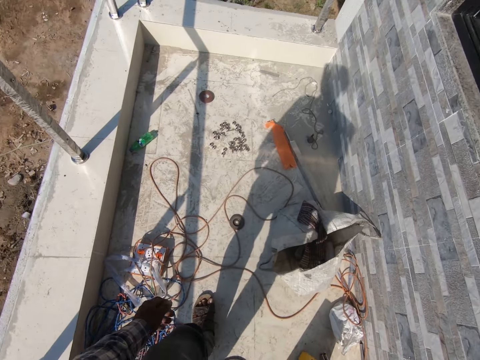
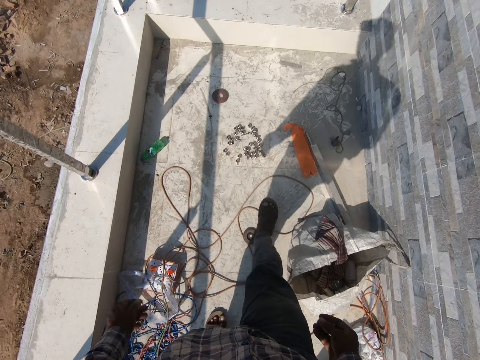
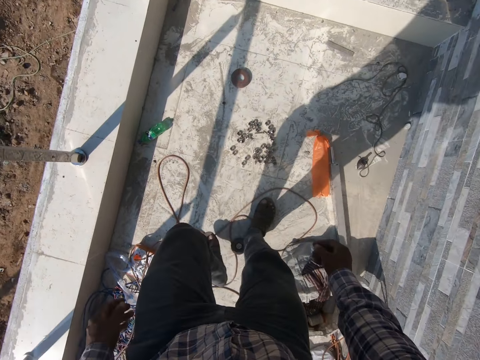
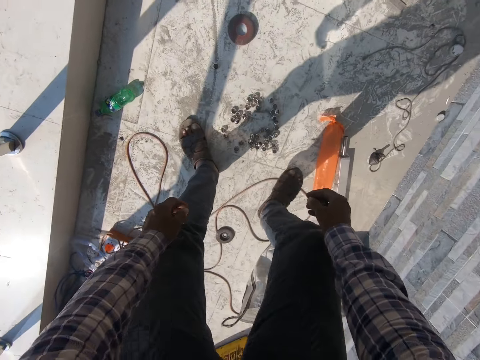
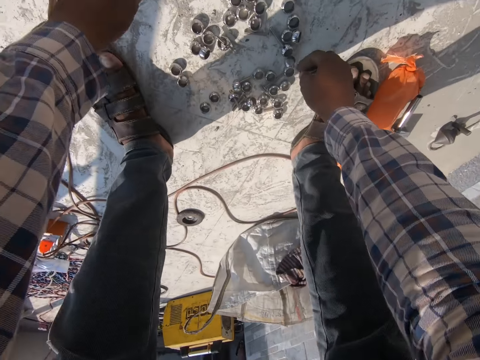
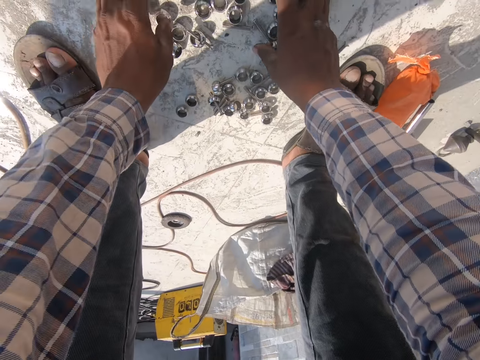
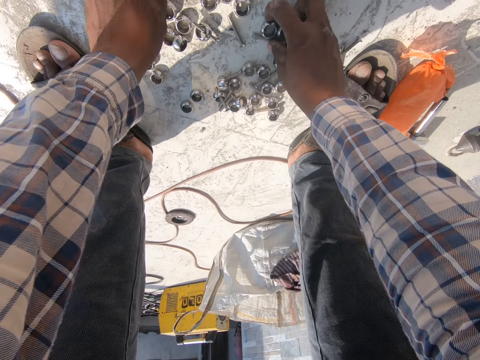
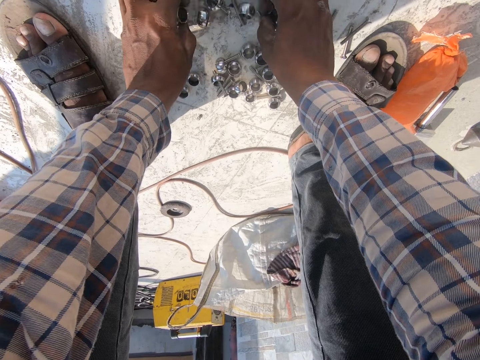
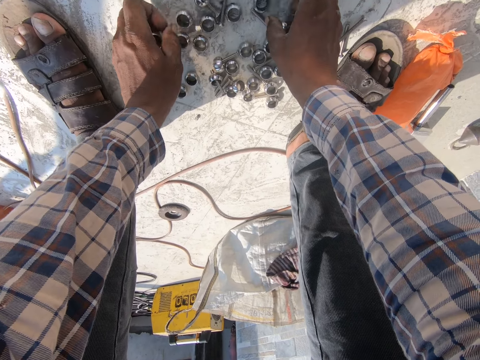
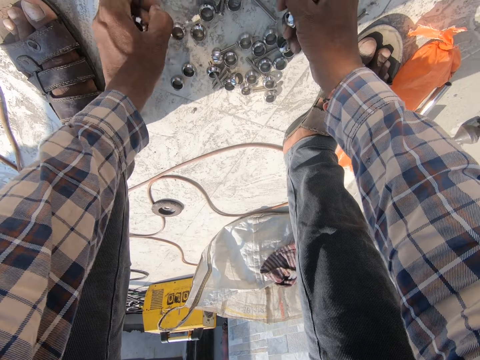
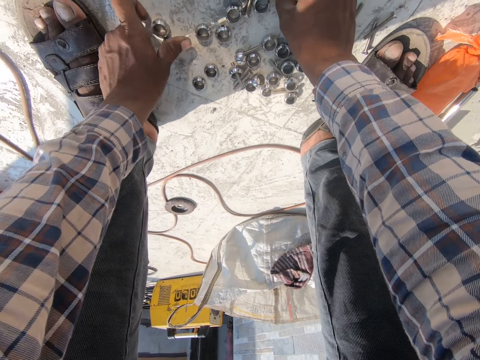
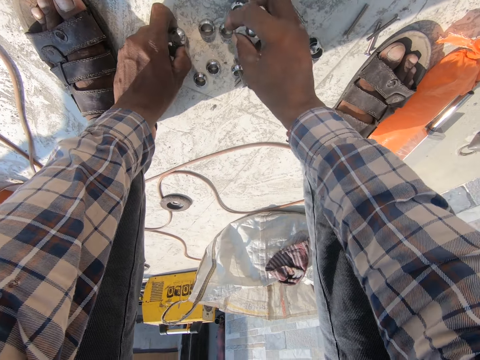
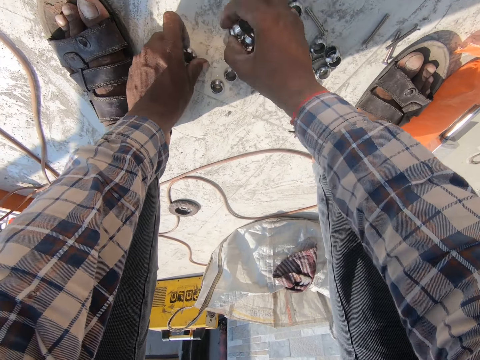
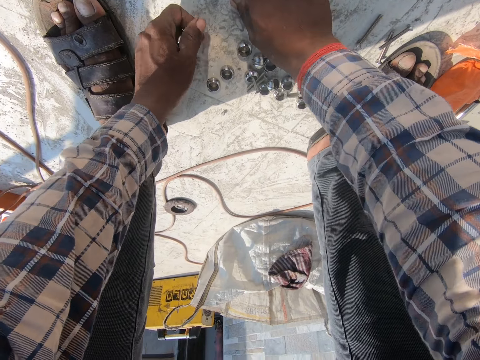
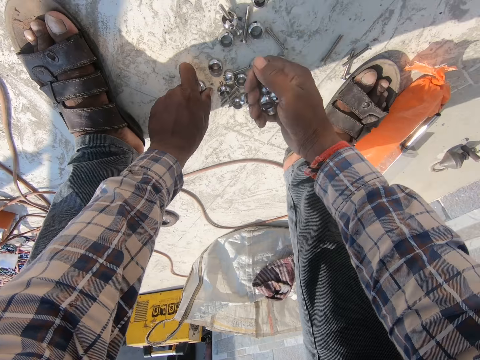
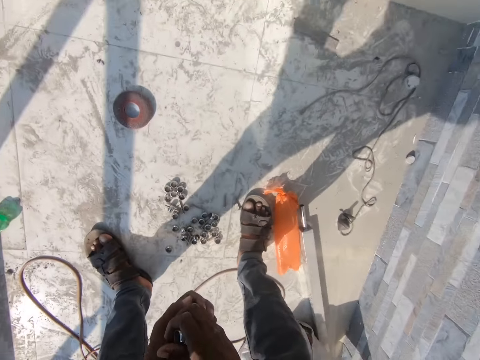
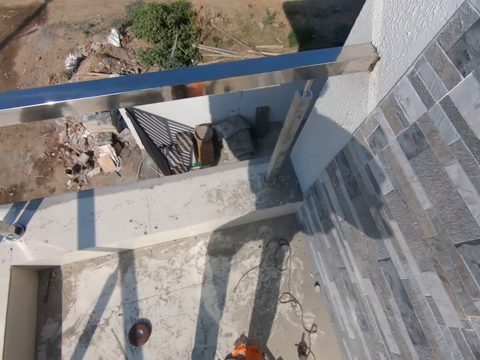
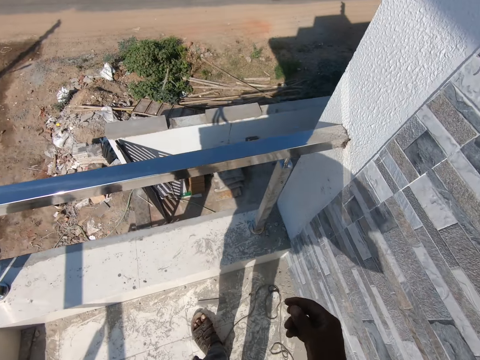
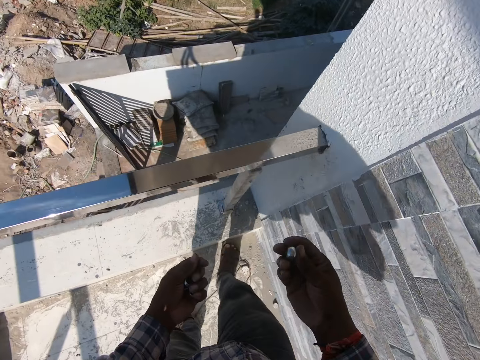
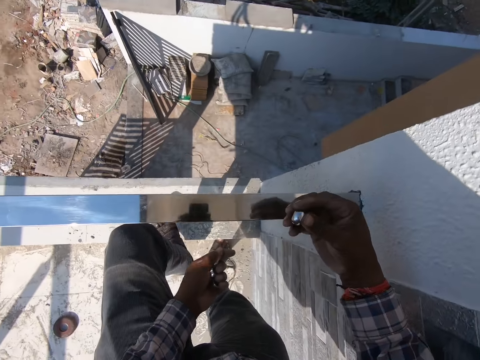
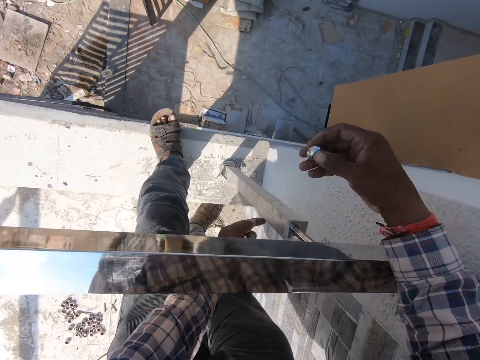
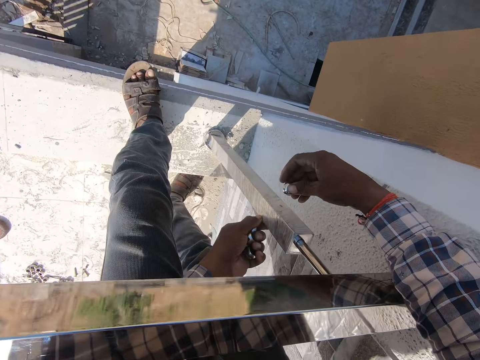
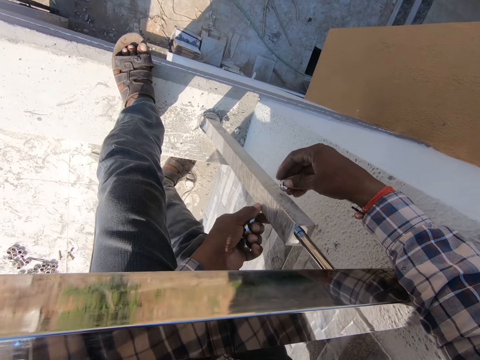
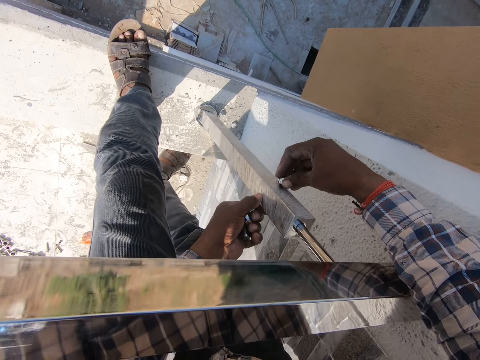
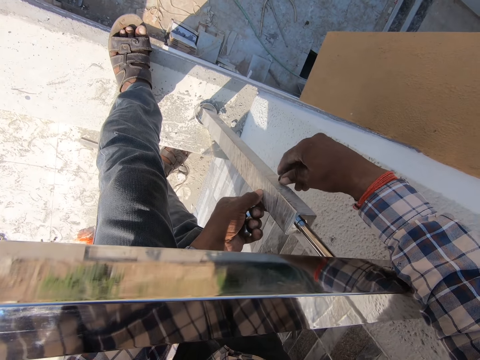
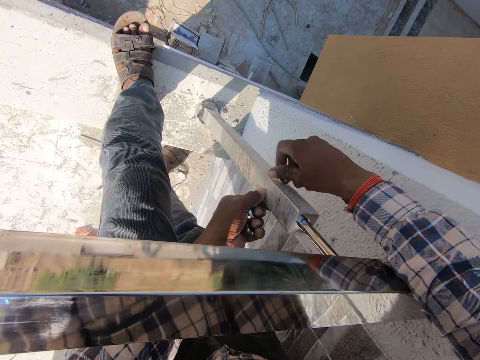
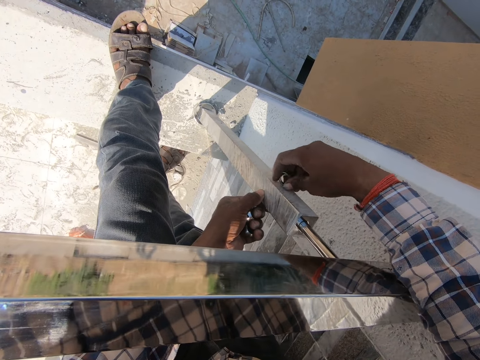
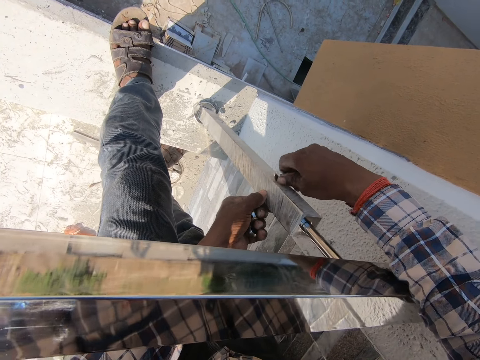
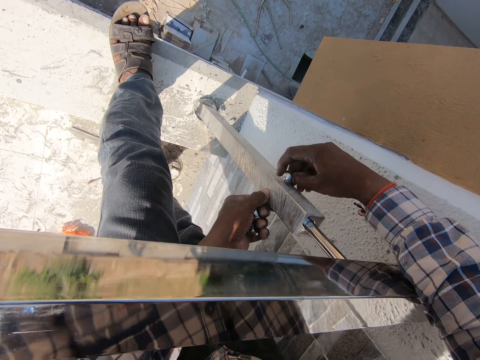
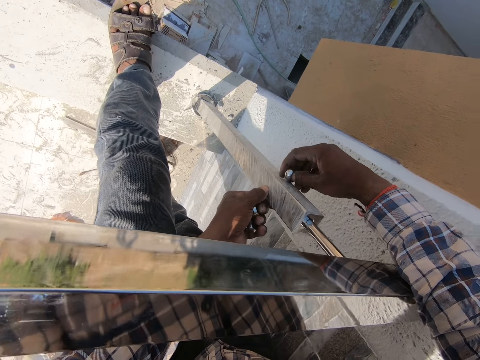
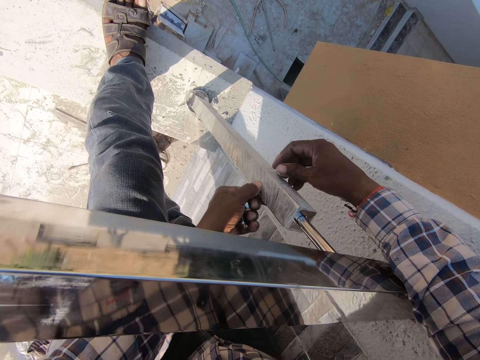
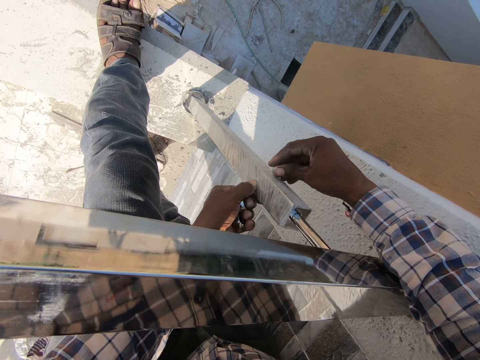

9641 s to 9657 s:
The camera wearer walks around. They pick up the nuts on the floor. They tighten the nuts on the screw.

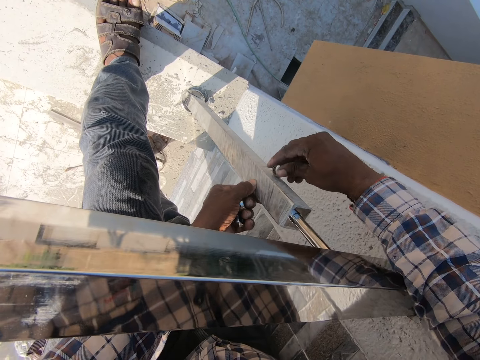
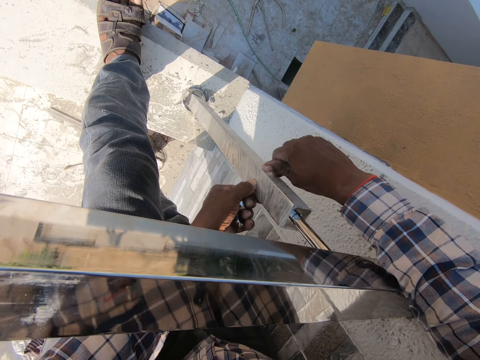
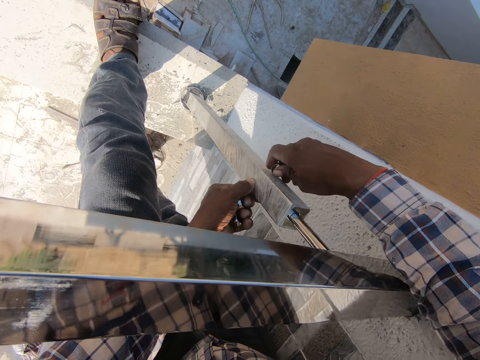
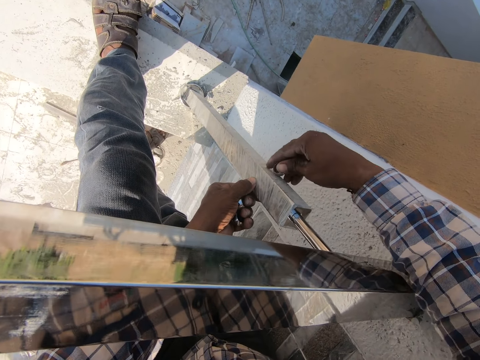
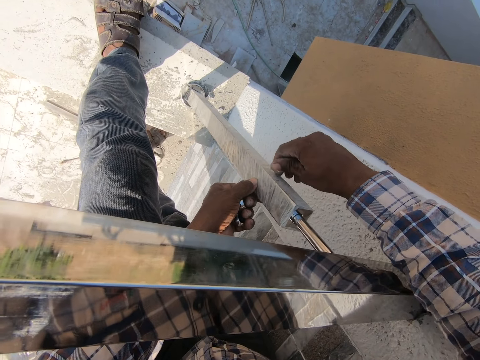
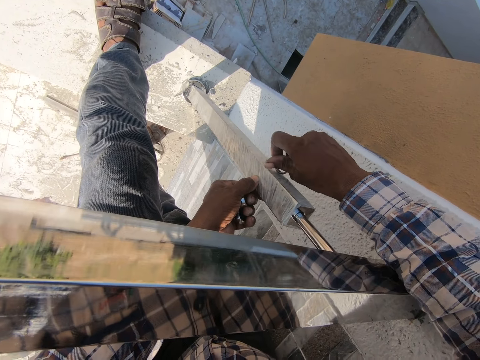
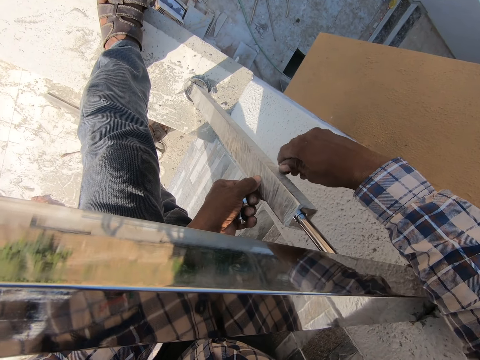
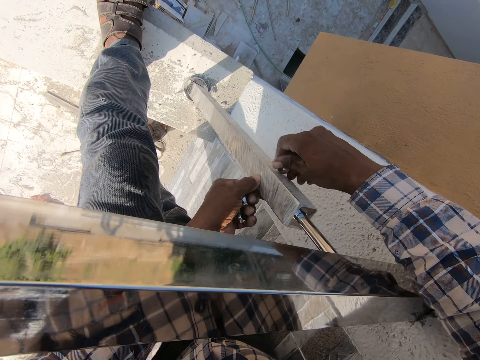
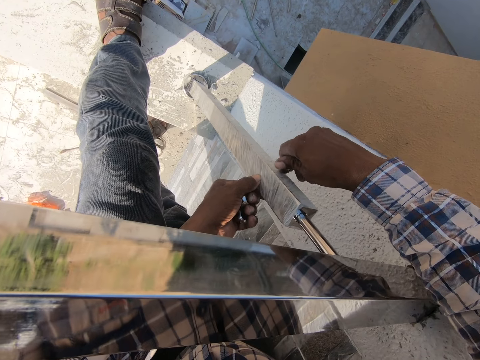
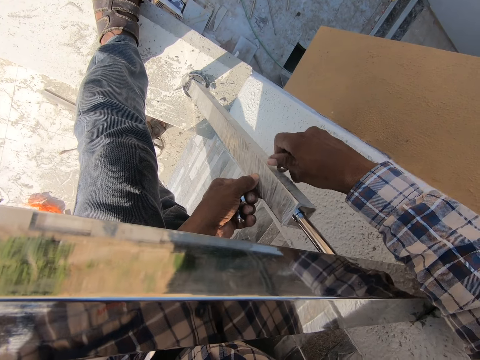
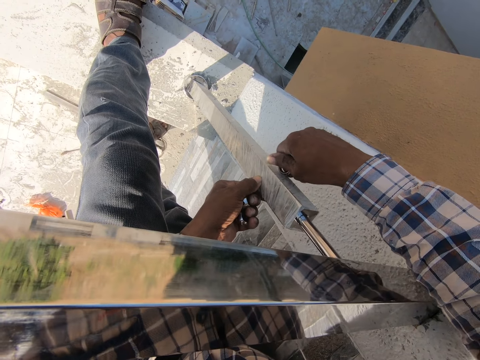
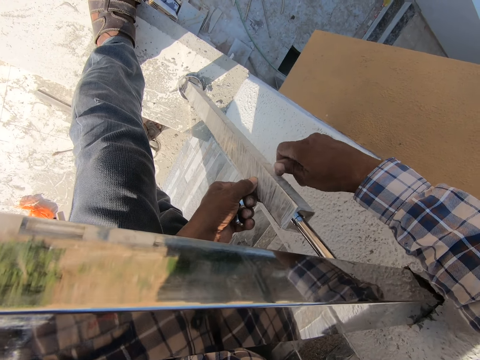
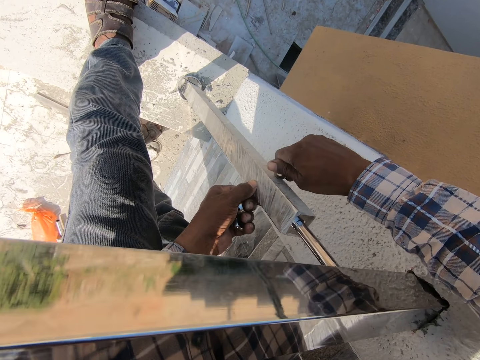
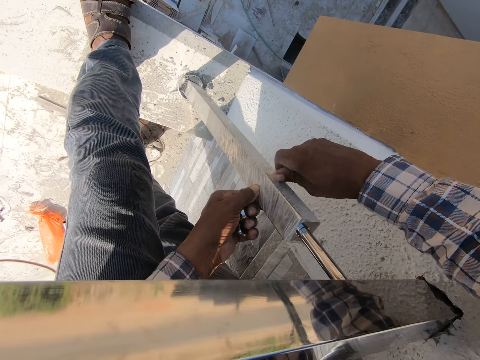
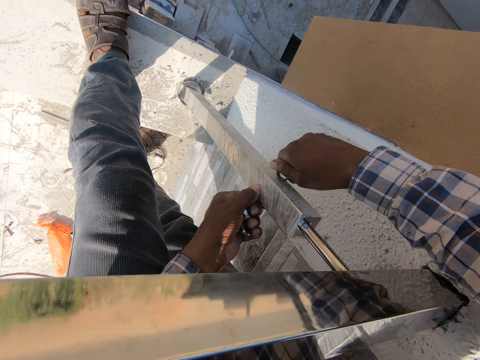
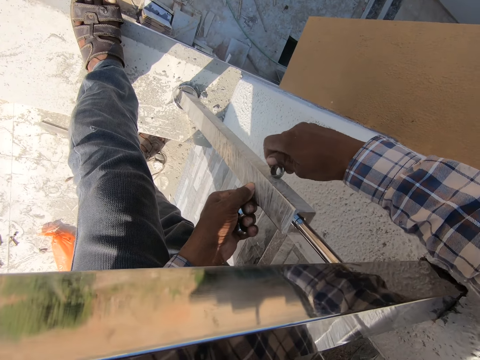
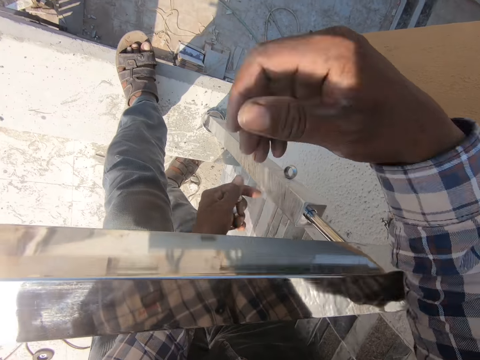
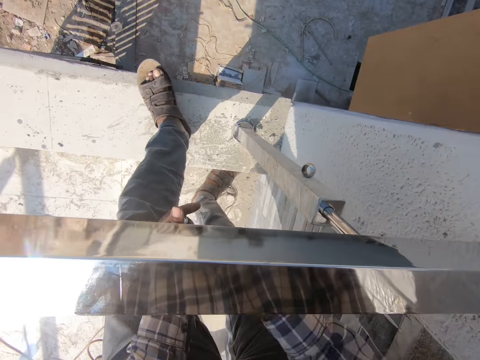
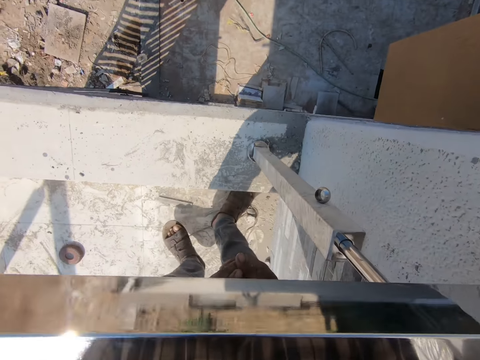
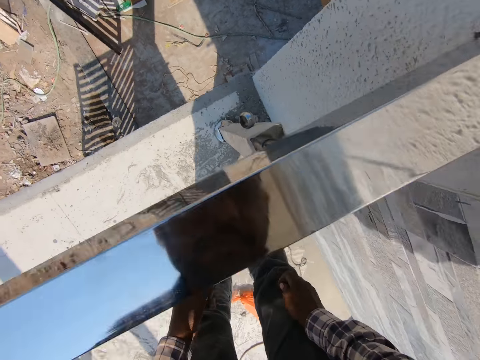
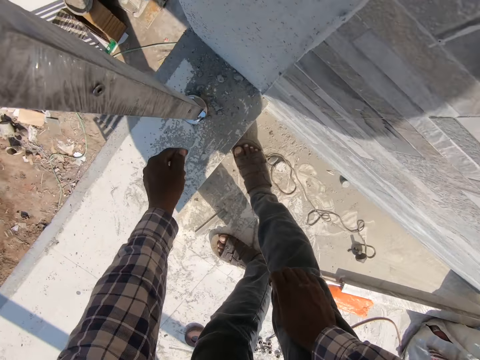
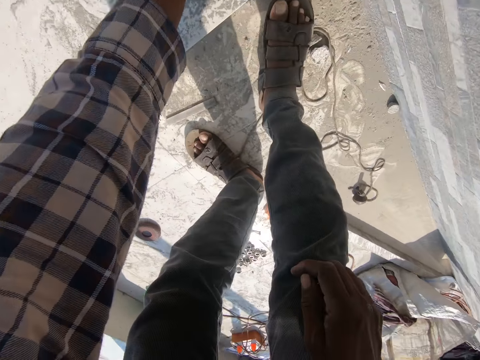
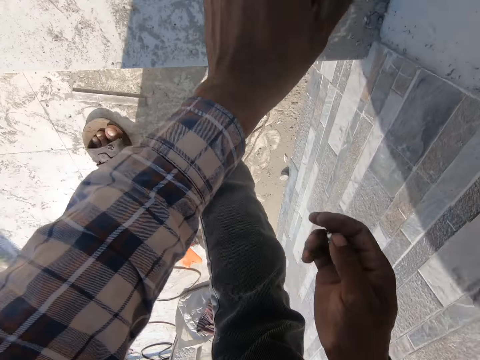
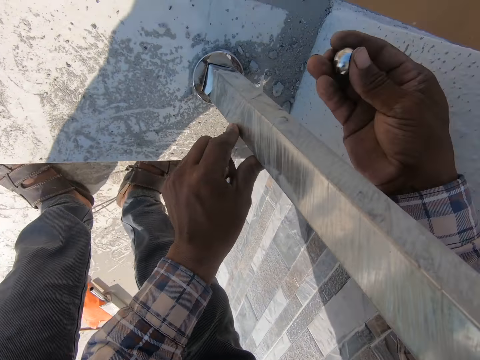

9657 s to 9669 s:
The camera wearer bends down.
